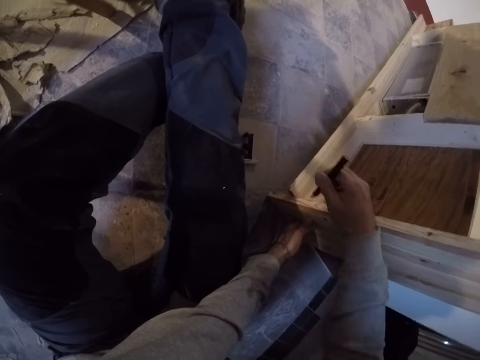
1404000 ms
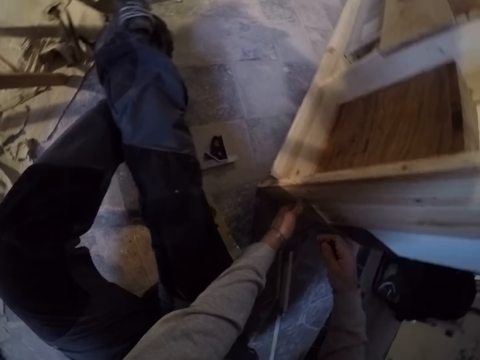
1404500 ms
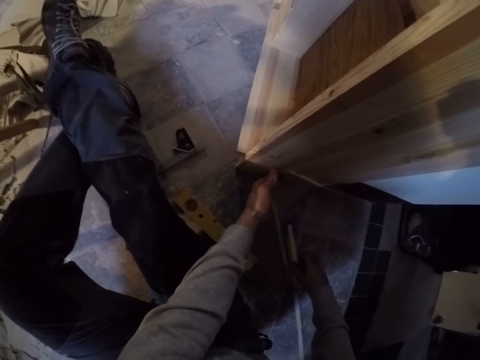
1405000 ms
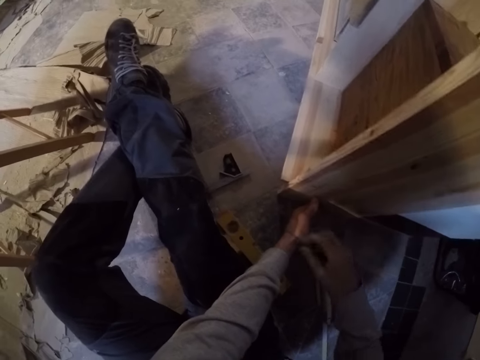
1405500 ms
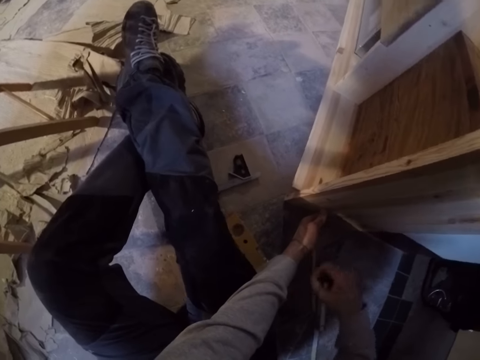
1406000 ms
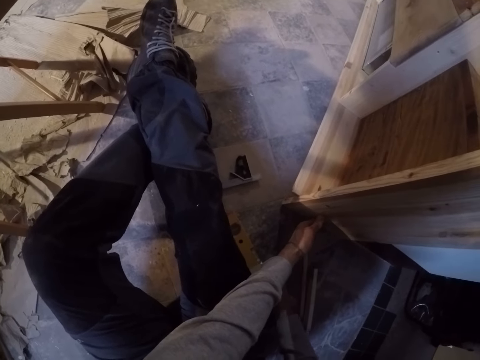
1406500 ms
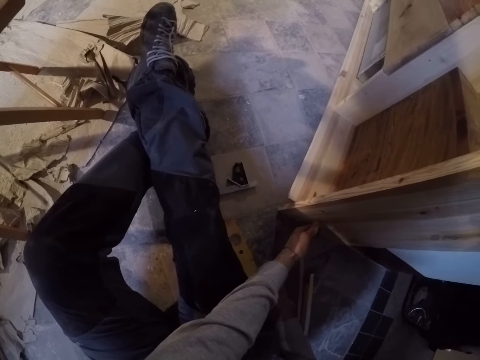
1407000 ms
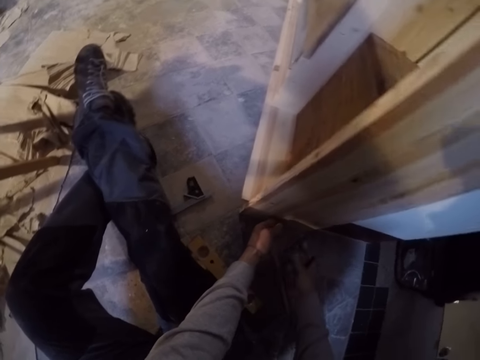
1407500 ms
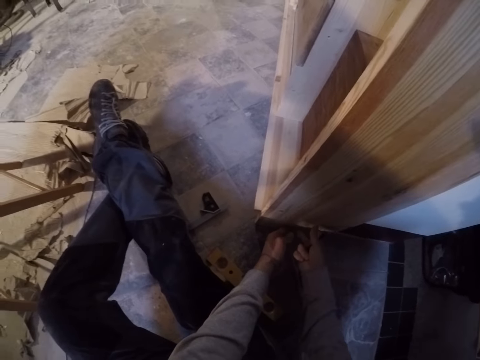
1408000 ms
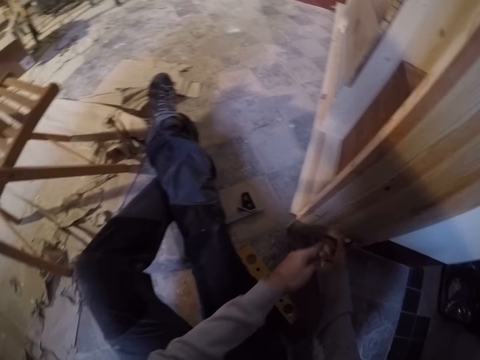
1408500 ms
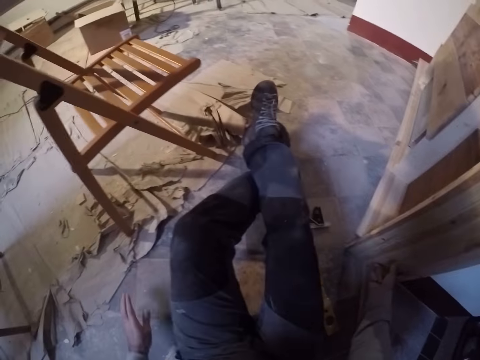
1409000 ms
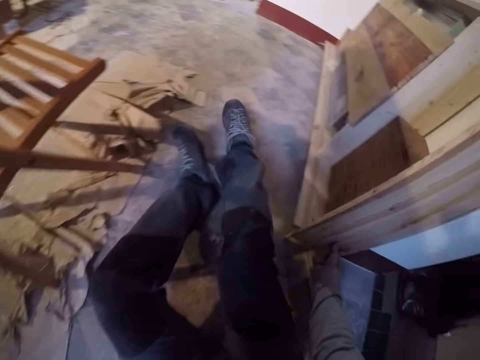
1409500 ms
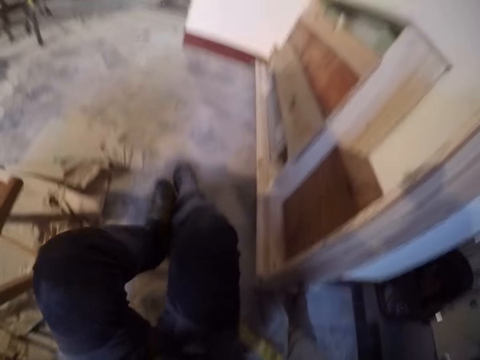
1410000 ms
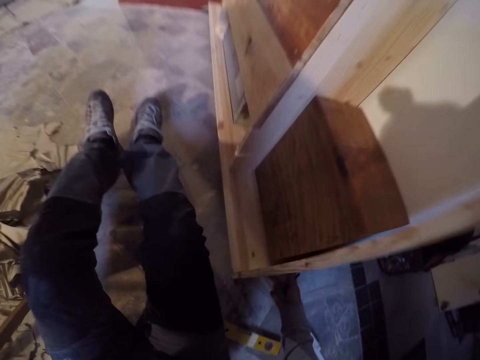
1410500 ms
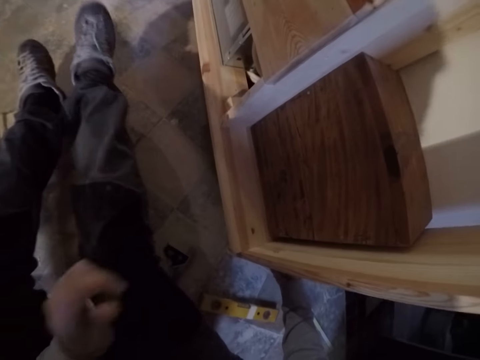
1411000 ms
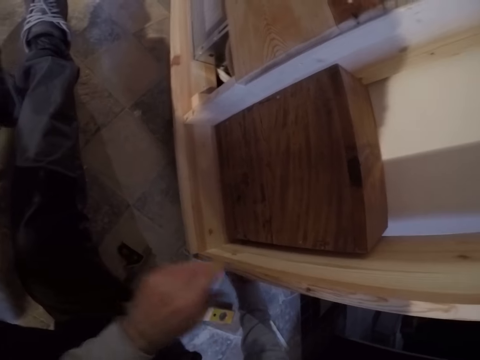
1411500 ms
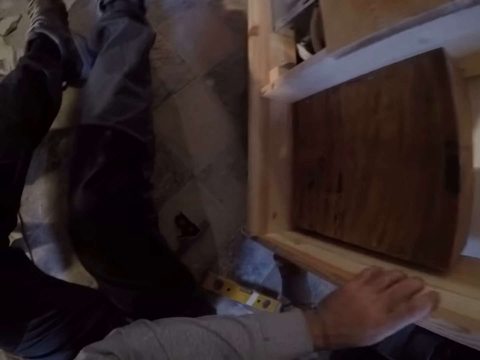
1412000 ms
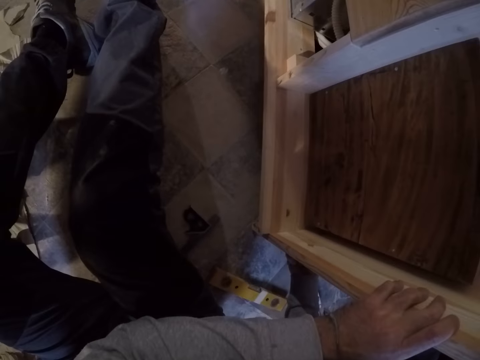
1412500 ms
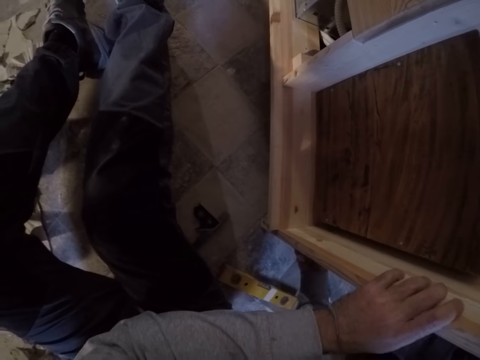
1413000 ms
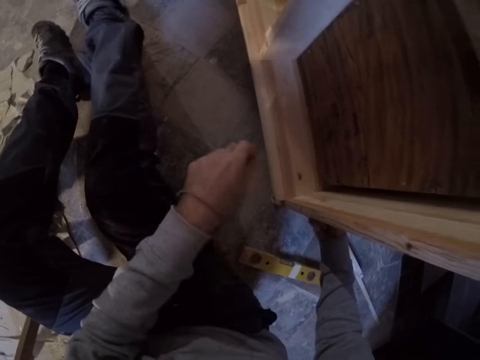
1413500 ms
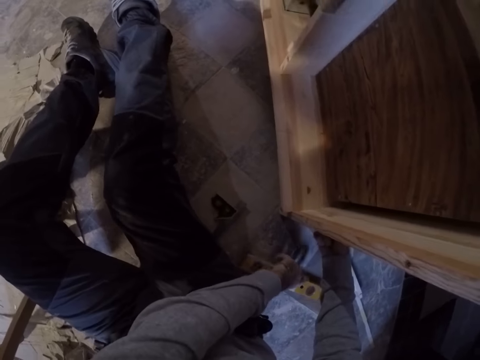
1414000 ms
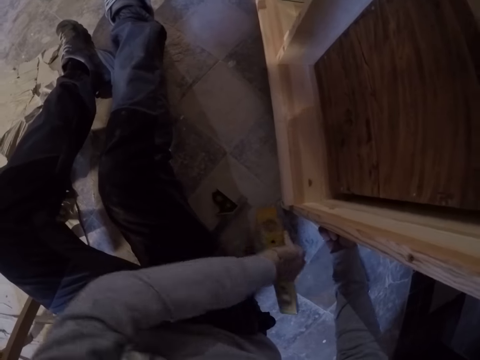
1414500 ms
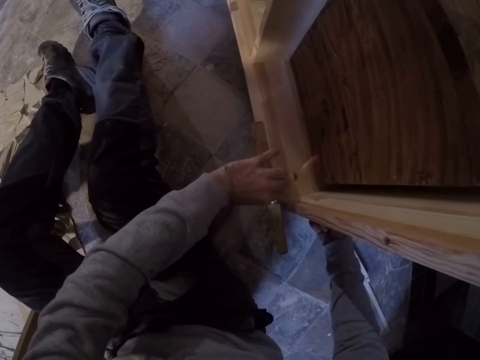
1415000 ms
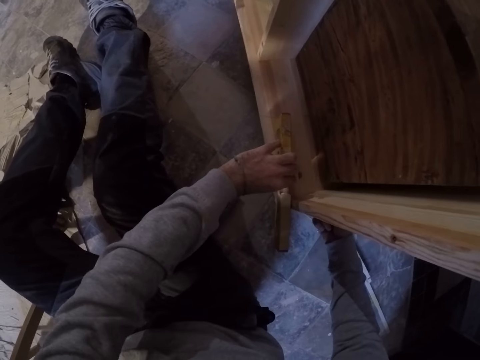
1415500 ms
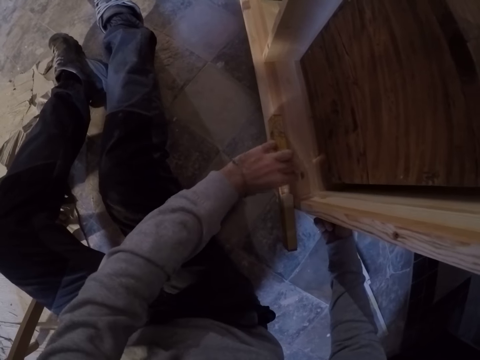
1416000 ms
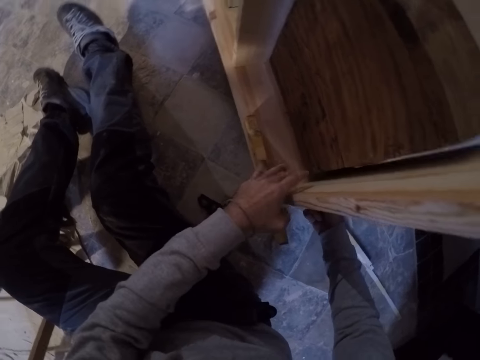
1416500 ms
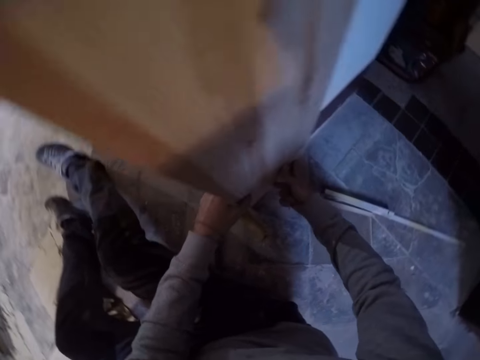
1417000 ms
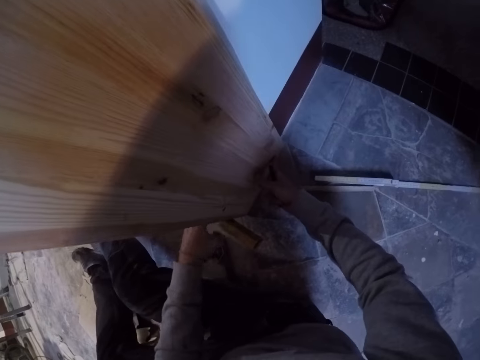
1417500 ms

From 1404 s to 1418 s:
The camera wearer adjusts the piece of wood on the floor with his left hand. He picks up the level on the floor with his left hand. He places the level in his left hand by the side of the piece of wood on the floor with his left hand.

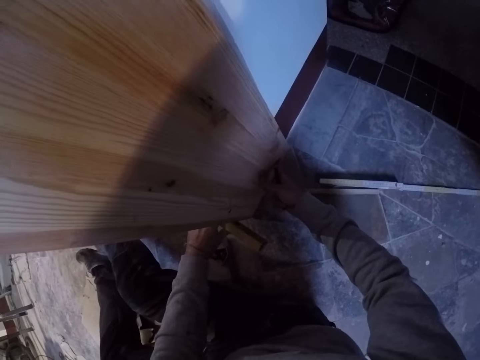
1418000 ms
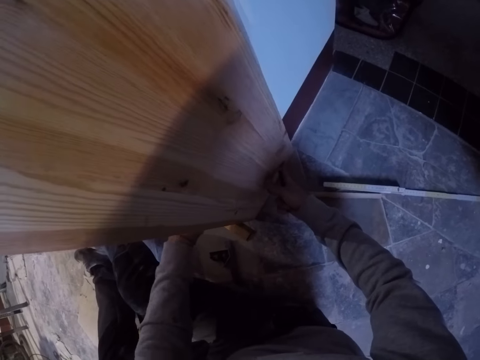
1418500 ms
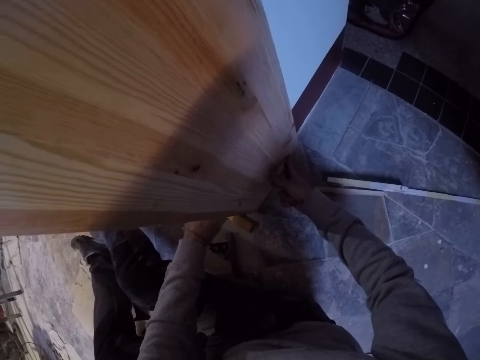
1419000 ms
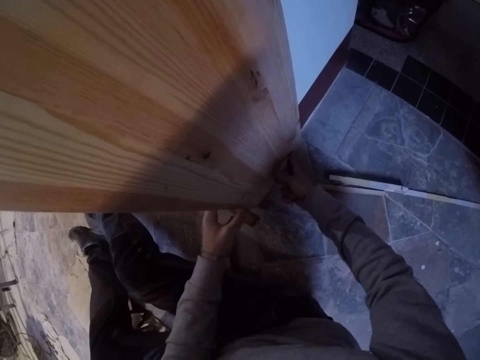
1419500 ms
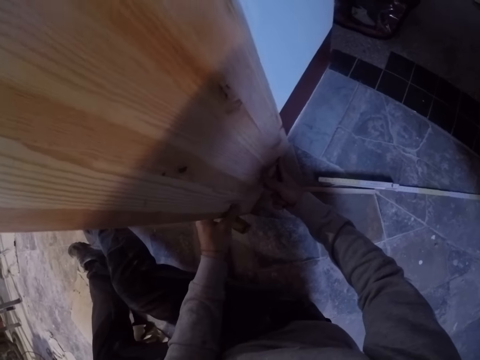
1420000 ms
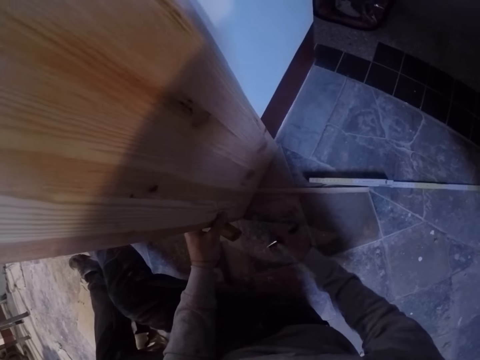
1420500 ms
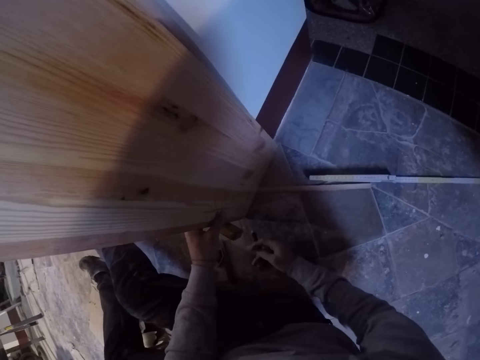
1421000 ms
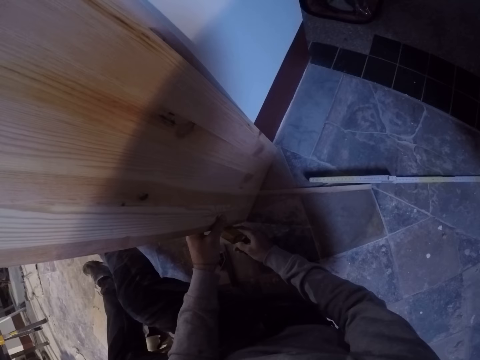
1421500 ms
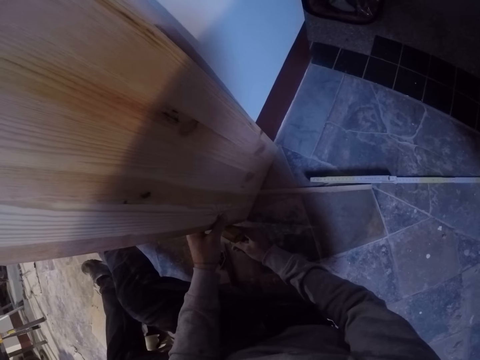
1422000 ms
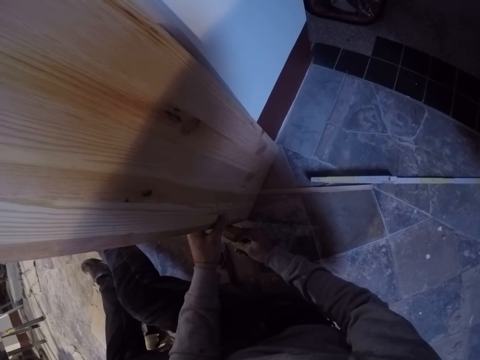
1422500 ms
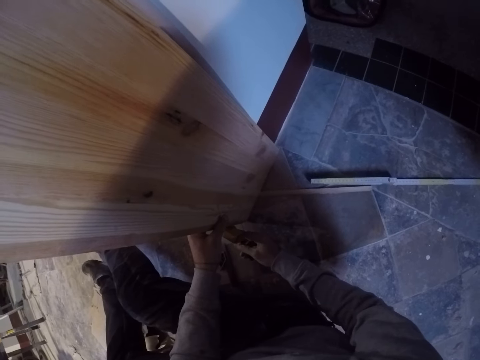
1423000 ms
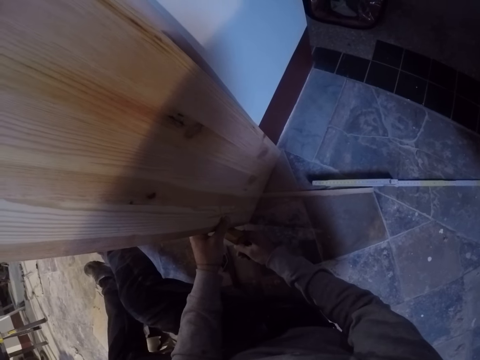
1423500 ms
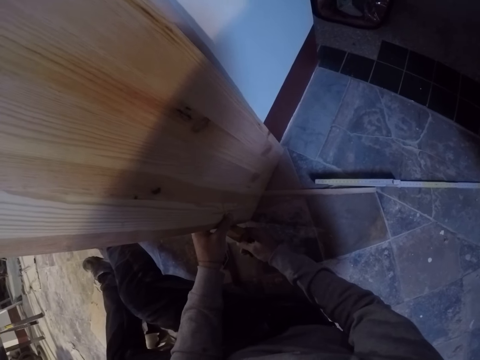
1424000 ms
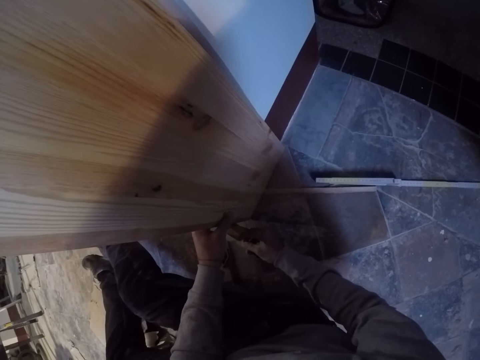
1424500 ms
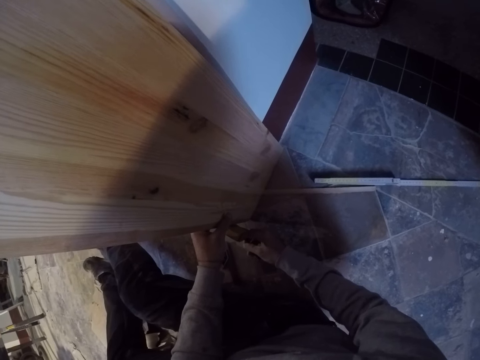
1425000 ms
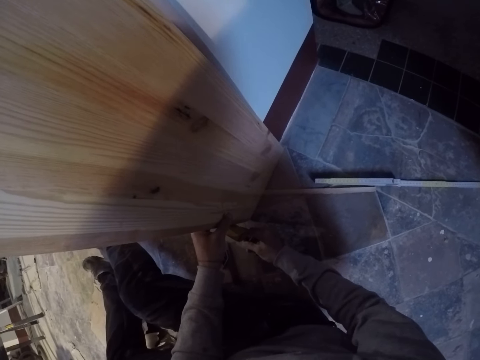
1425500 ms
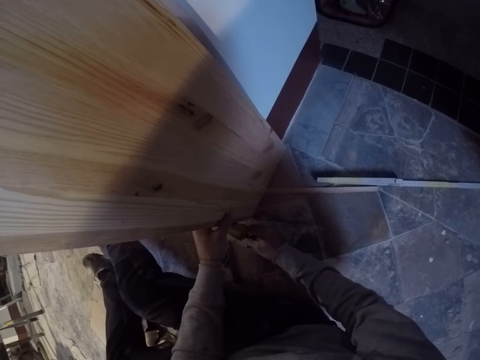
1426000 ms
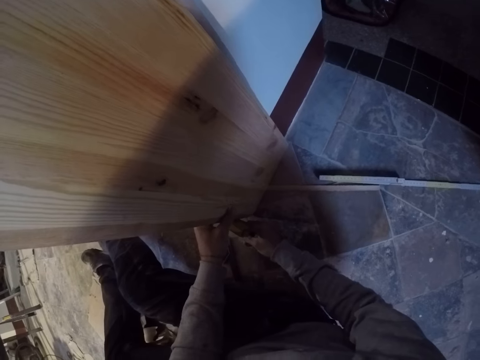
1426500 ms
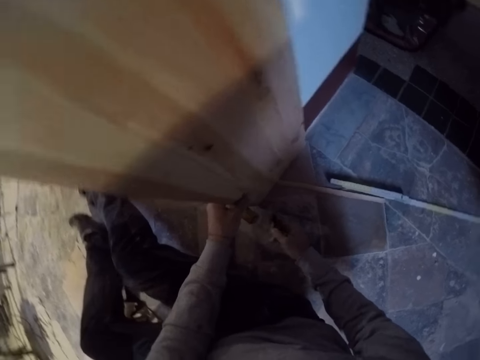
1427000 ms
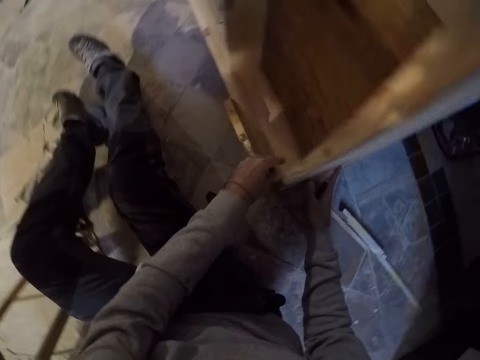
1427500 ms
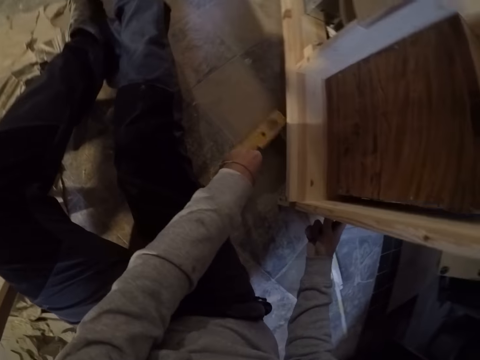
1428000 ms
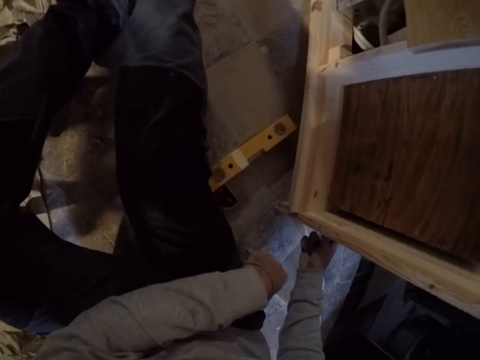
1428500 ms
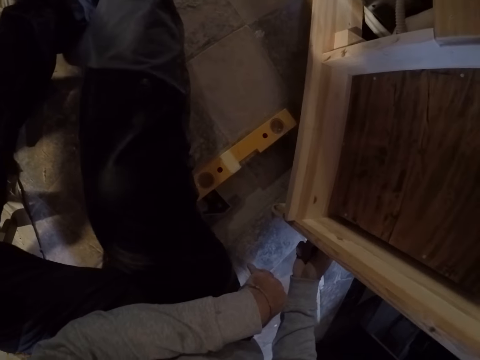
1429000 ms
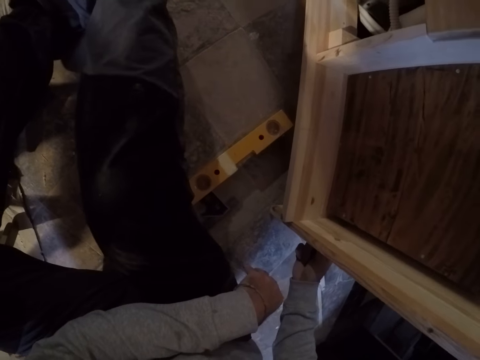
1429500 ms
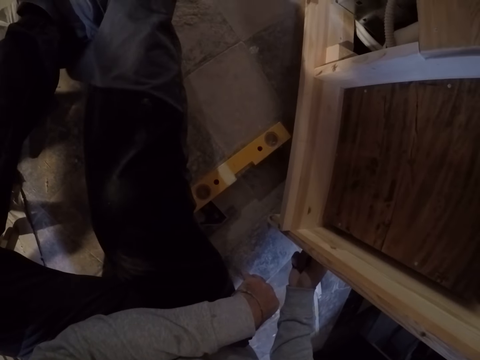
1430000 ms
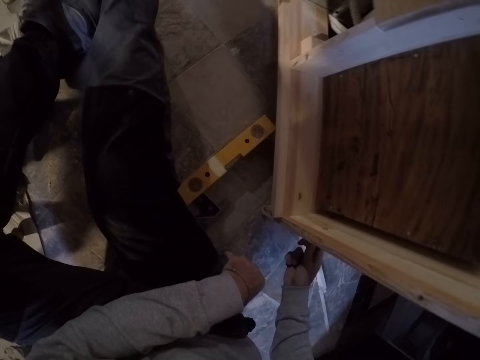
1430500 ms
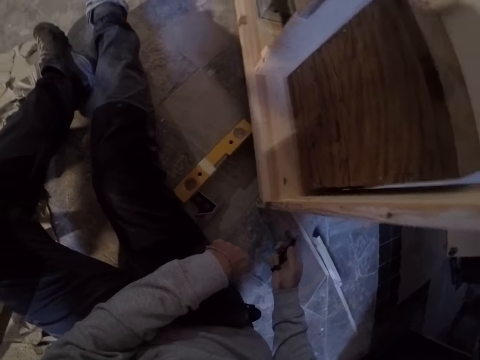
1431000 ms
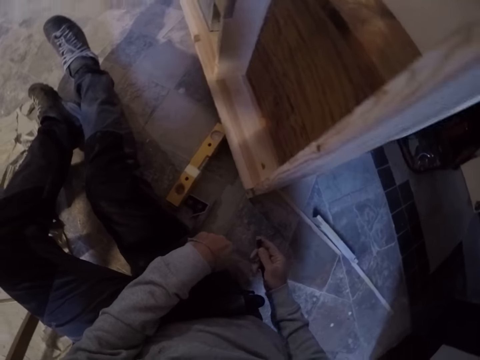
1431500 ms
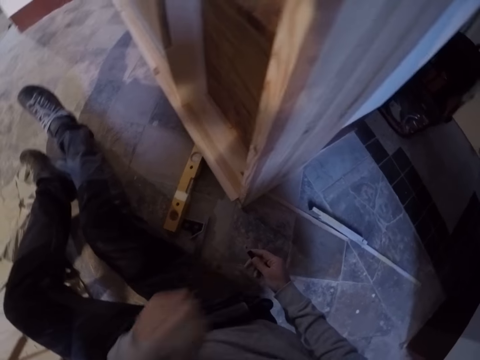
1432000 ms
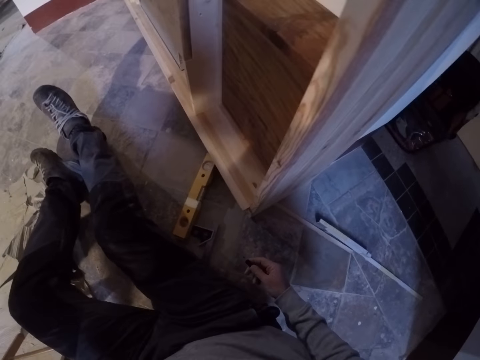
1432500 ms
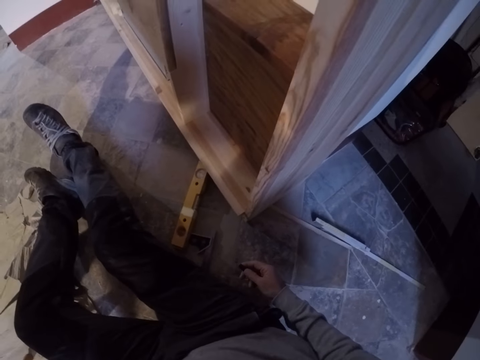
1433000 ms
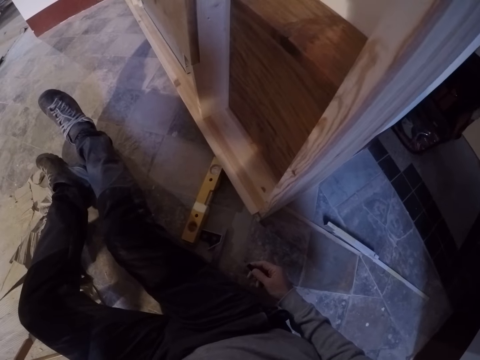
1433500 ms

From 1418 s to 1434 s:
The camera wearer fixes the wooden cabinet. He makes a mark on the piece of wood on the floor under the level by the side of the piece of wood with the pencil in his right hand. He drops the level on the floor with his left hand.
